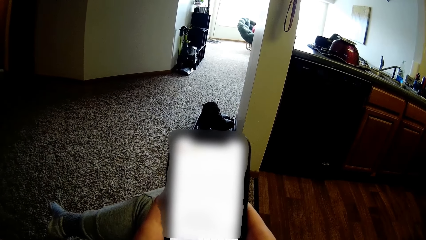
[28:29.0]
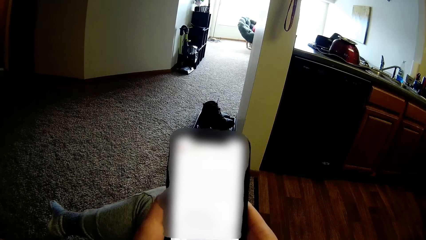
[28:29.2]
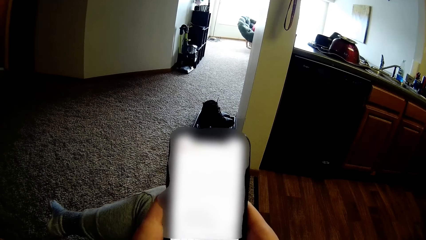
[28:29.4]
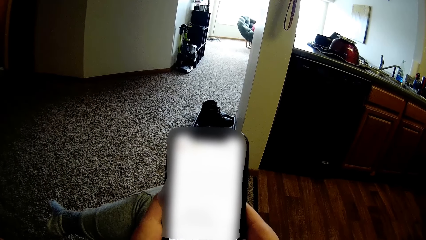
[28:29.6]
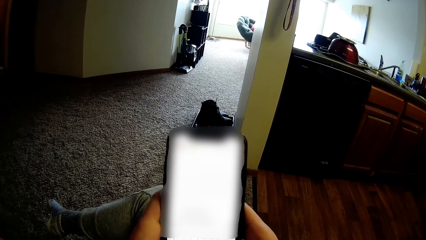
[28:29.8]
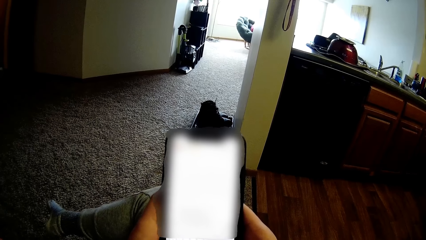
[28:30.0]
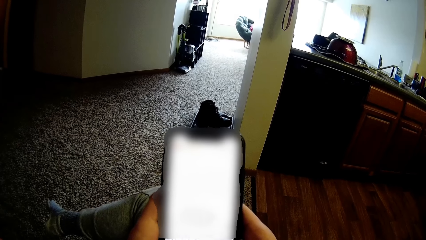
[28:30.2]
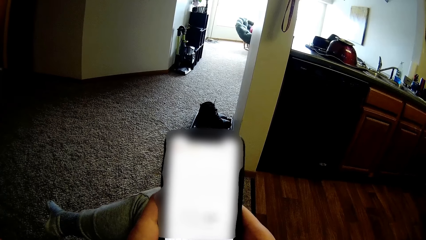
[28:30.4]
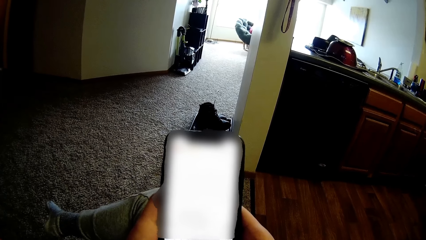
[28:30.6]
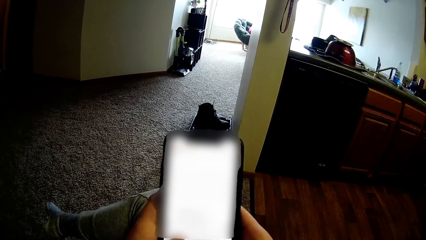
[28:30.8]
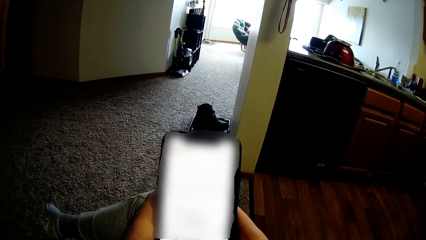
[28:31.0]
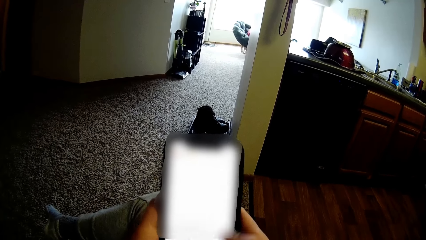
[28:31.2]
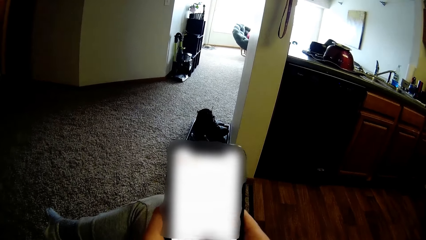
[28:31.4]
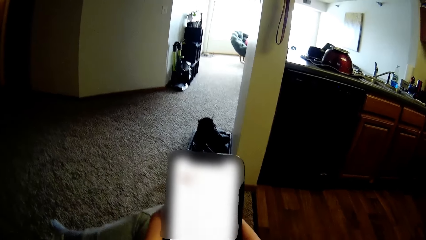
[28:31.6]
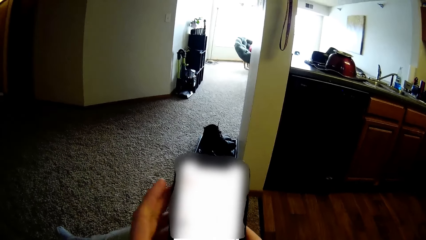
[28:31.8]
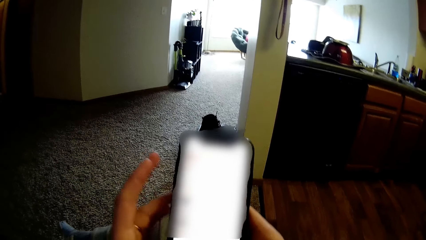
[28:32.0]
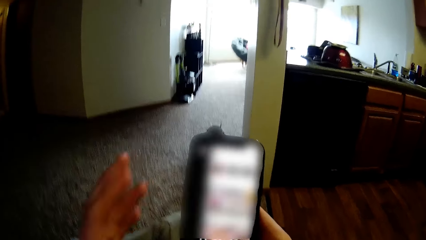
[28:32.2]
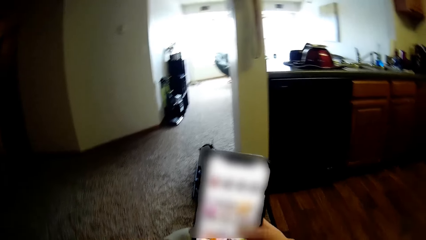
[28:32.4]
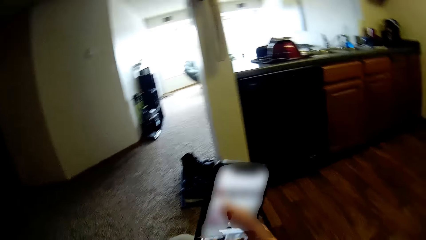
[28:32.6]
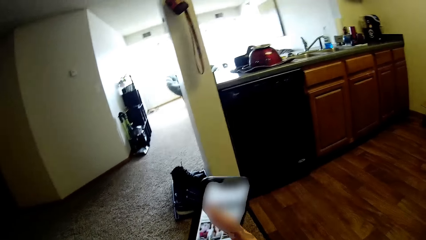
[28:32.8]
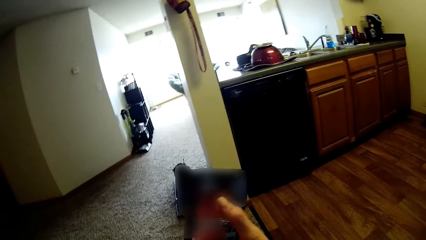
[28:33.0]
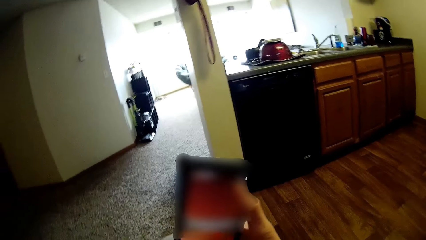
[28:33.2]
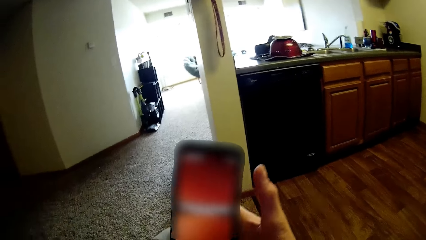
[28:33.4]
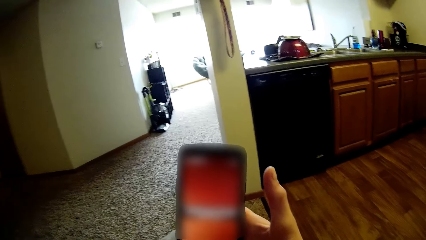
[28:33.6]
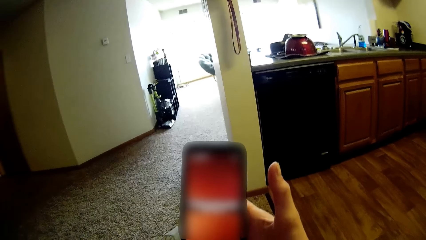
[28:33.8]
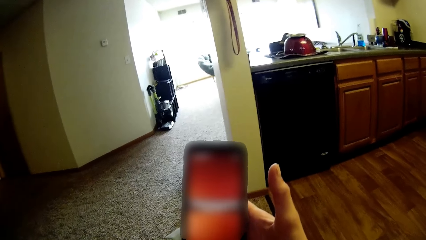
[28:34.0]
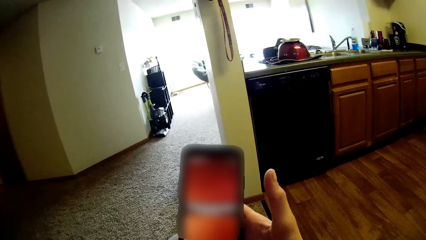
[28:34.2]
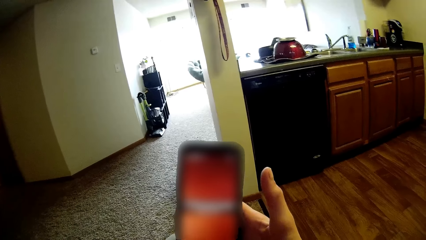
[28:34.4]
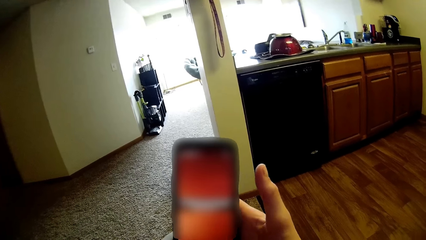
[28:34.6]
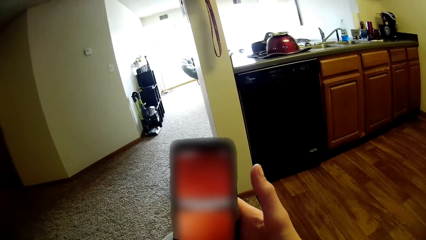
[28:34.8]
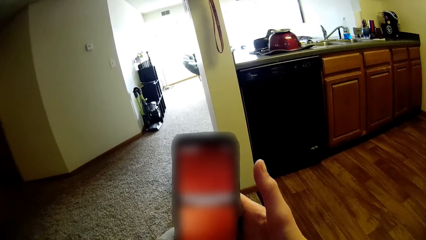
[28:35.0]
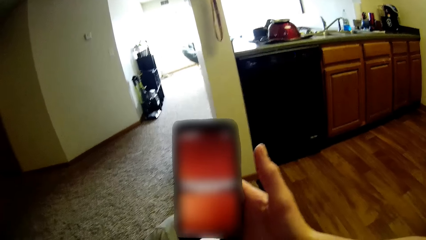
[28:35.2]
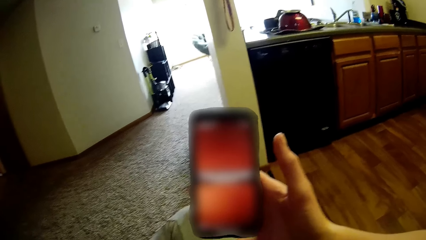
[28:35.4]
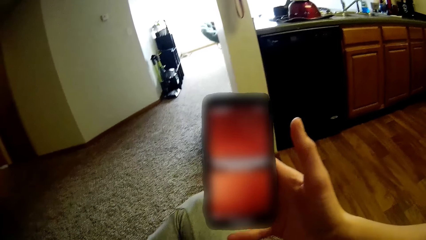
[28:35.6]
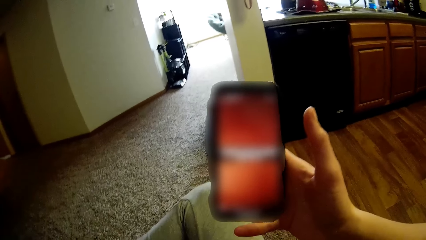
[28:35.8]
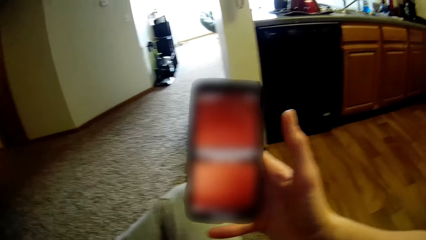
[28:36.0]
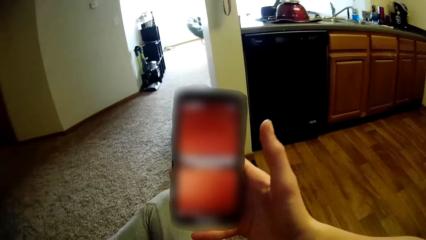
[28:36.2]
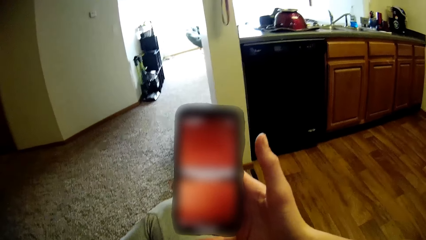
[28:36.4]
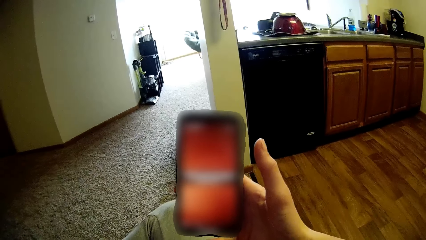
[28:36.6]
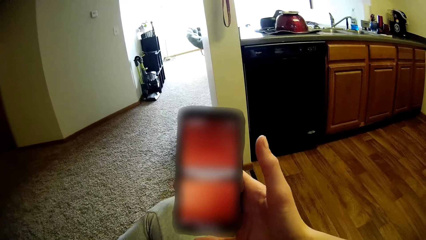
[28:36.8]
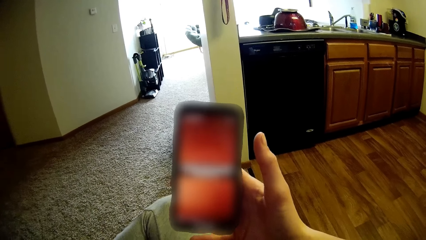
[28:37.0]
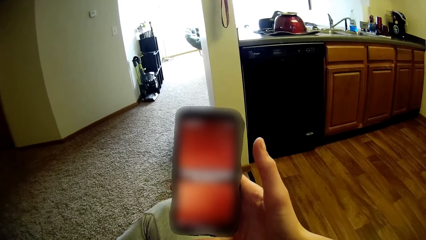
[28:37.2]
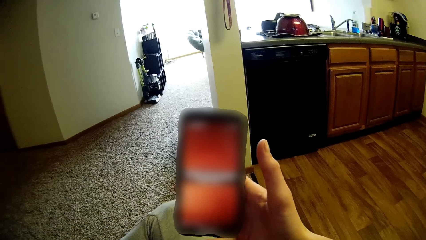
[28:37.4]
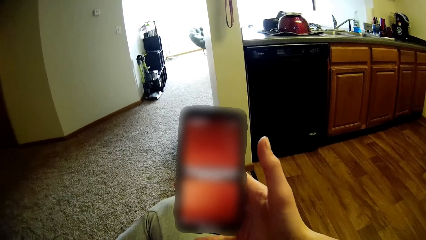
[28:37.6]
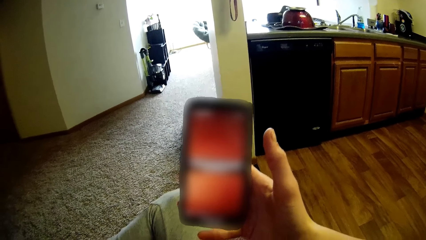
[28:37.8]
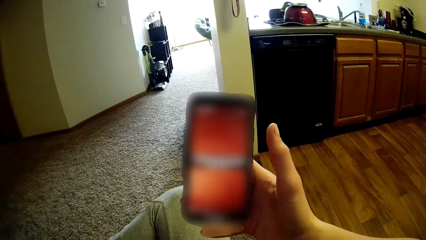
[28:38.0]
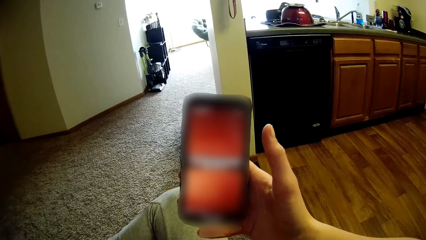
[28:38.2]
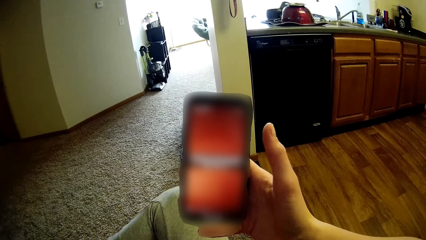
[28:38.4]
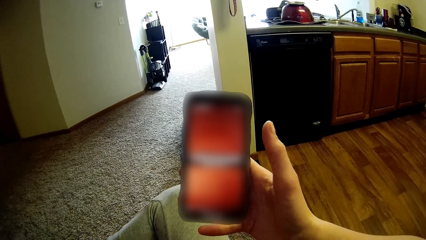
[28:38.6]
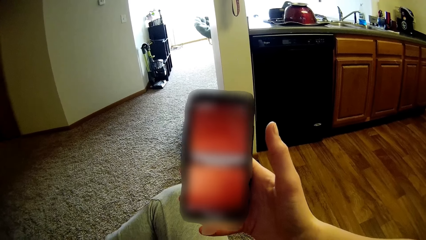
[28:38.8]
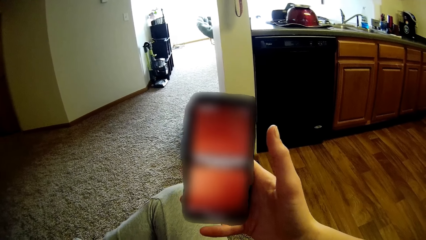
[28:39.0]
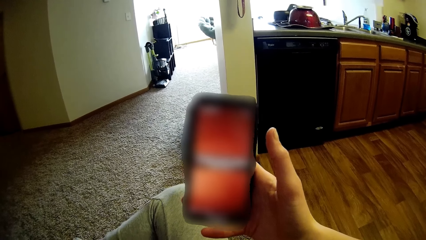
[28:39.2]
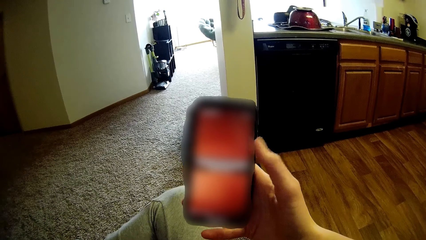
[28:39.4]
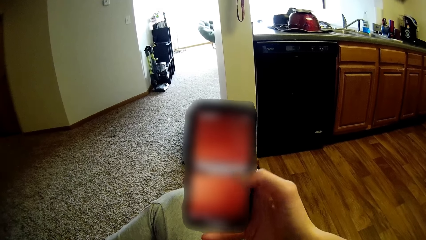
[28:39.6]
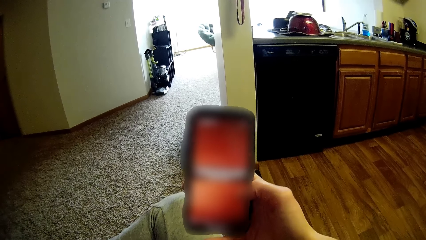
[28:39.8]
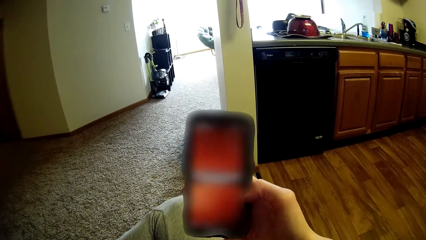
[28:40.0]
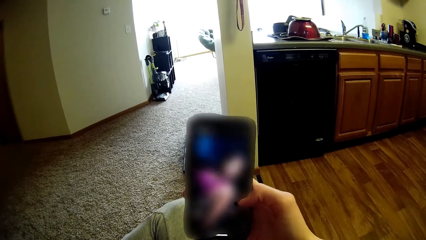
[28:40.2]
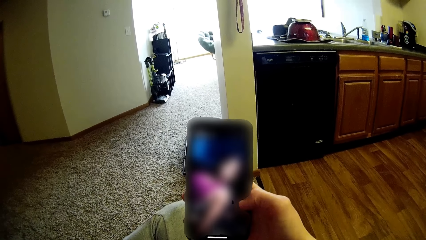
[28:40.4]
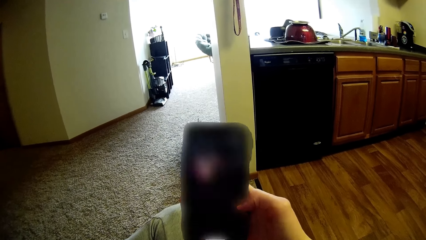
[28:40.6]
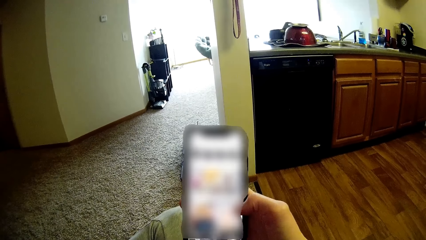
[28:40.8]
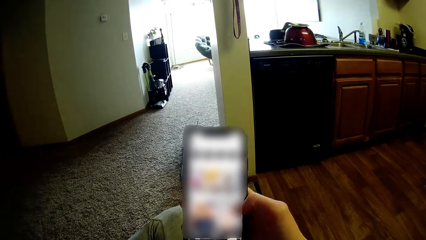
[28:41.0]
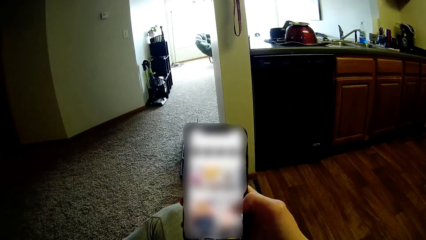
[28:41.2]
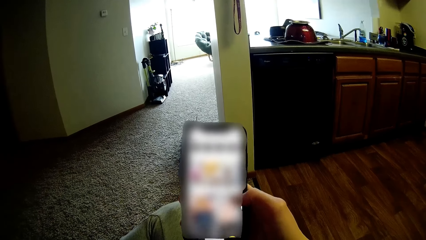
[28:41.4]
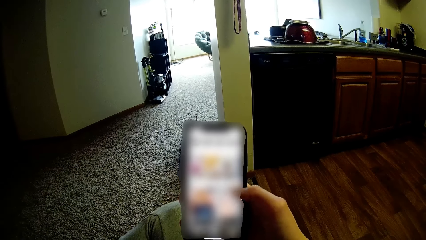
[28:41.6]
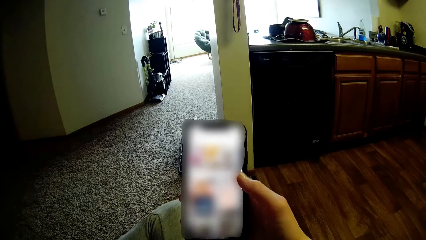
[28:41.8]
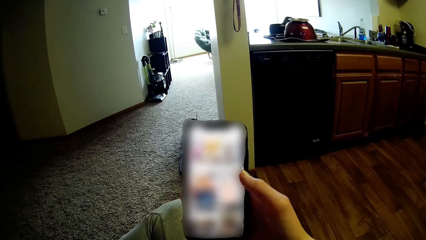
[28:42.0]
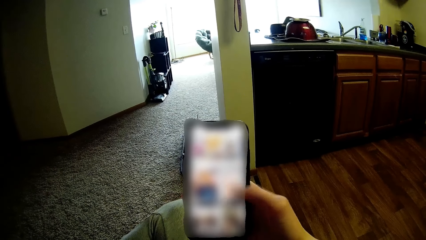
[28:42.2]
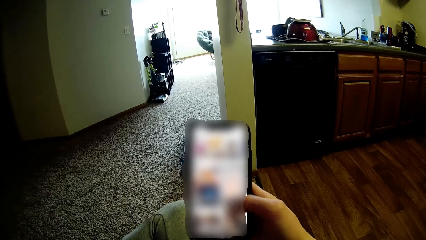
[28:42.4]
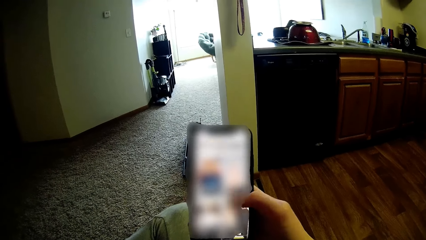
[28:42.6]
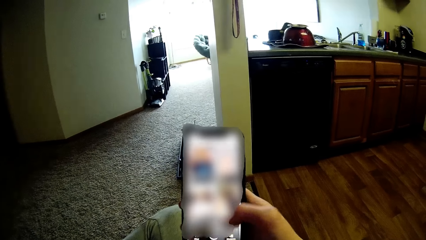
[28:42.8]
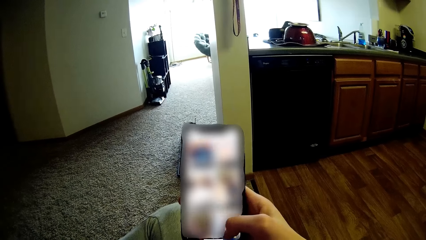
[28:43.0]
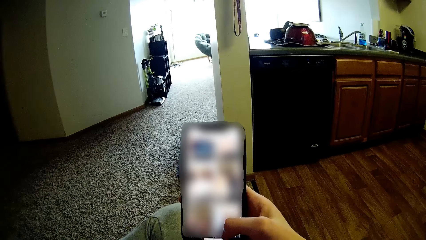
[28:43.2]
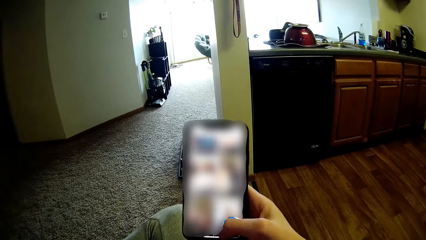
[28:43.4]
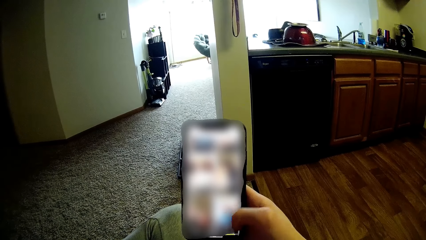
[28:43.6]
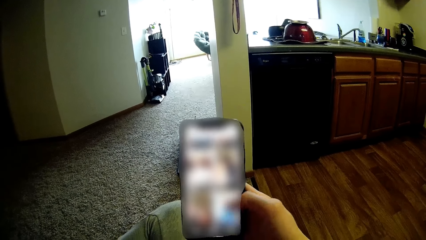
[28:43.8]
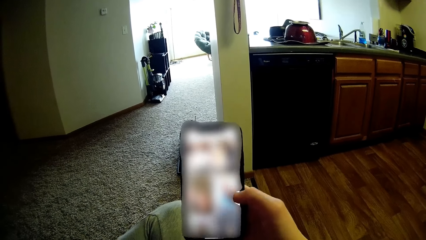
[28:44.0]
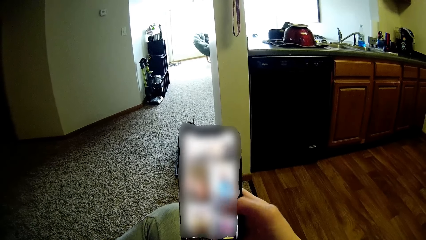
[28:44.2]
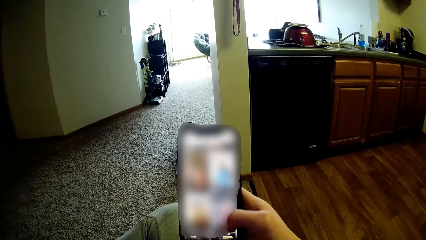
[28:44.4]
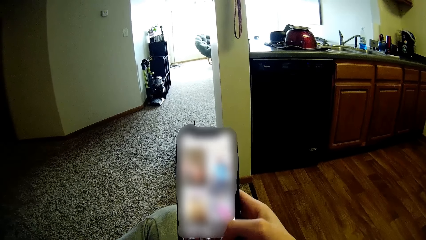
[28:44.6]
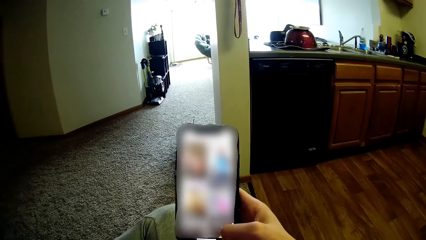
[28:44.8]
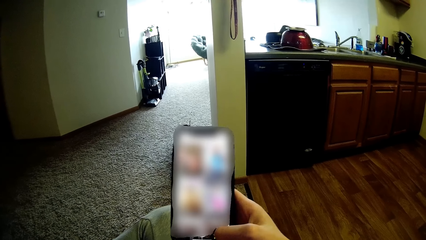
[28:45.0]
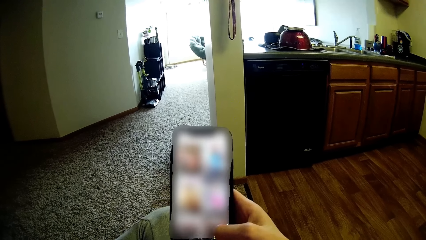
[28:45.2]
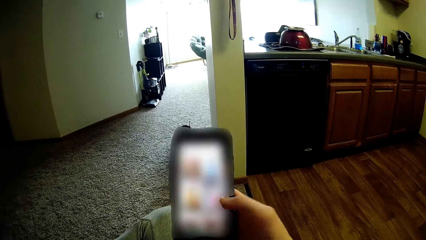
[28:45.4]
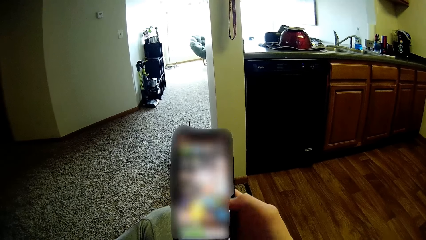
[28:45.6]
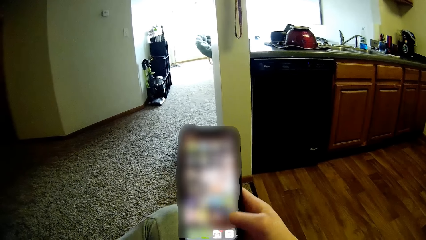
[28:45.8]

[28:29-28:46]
The camera wearer uses the phone. She holds the smartphone in her right hand. She operates the smartphone with her left hand. She uses the phone. She uses the phone repeatedly.
